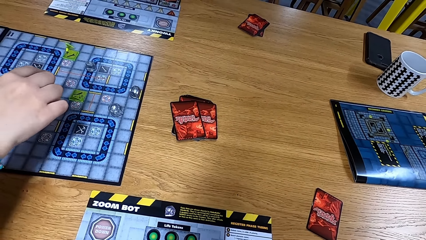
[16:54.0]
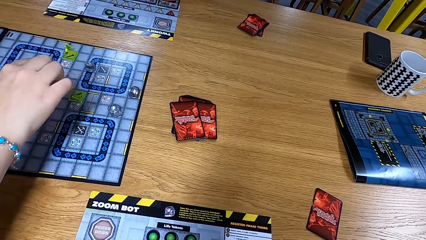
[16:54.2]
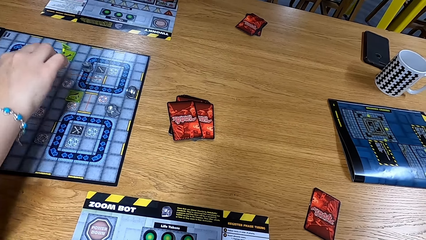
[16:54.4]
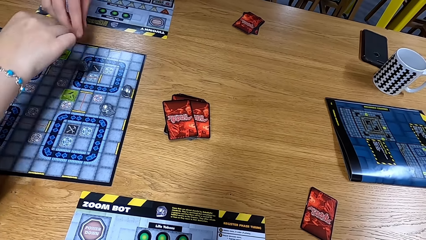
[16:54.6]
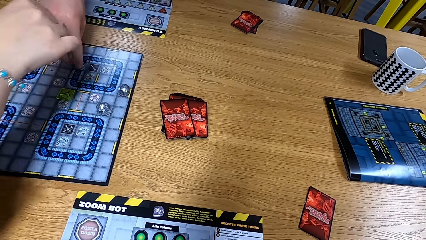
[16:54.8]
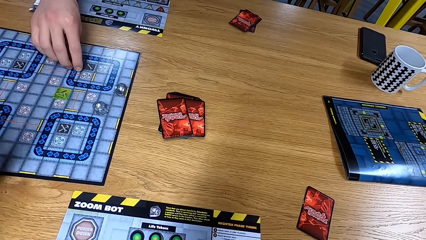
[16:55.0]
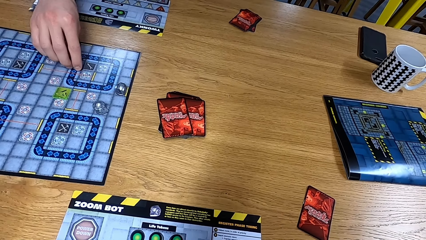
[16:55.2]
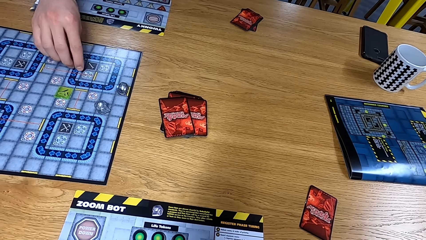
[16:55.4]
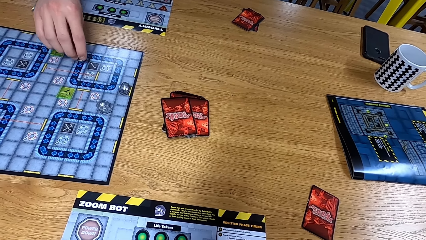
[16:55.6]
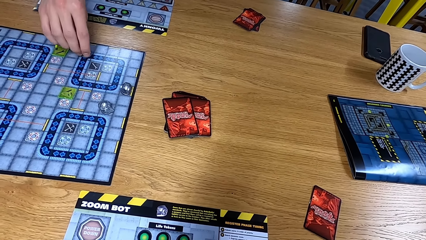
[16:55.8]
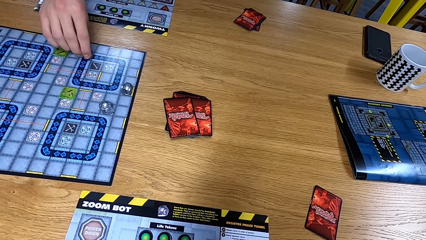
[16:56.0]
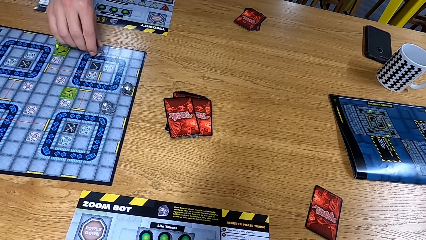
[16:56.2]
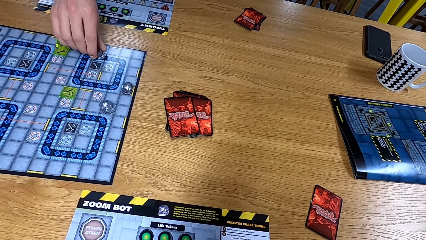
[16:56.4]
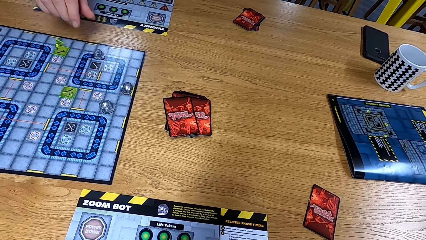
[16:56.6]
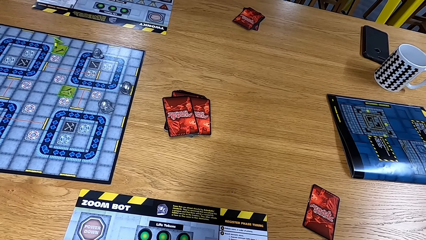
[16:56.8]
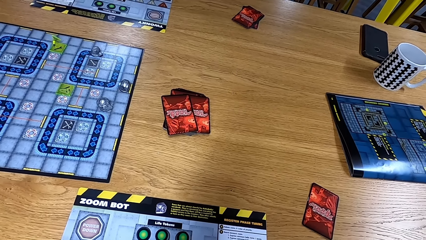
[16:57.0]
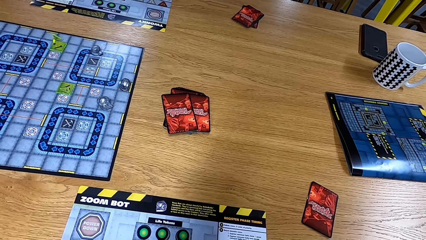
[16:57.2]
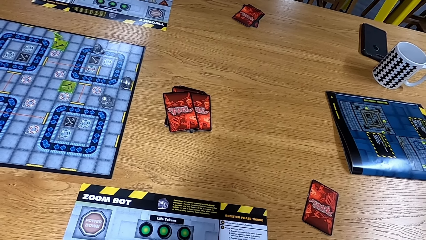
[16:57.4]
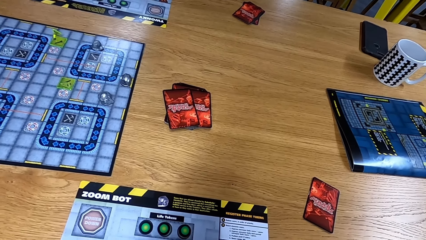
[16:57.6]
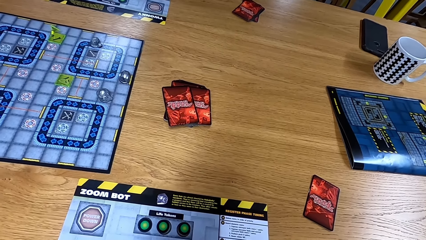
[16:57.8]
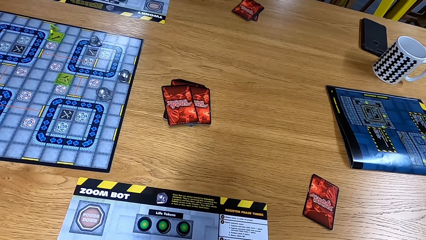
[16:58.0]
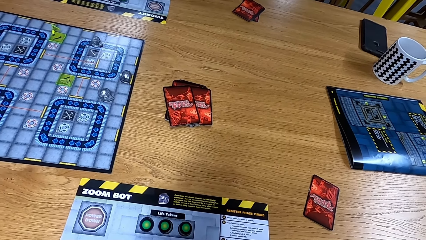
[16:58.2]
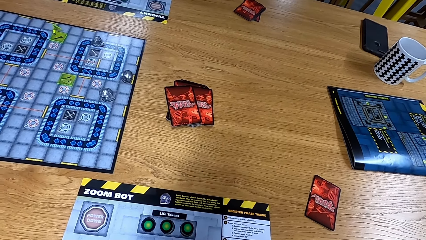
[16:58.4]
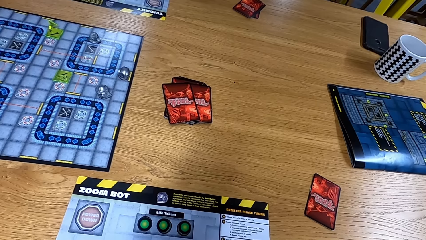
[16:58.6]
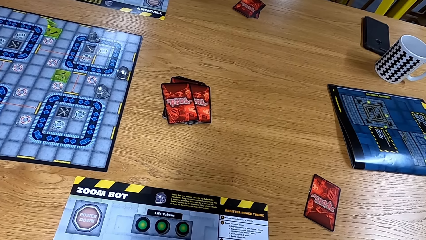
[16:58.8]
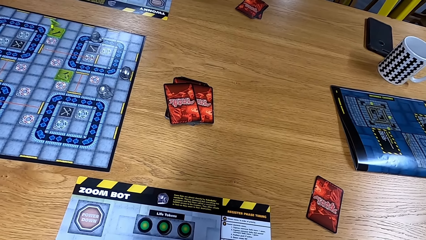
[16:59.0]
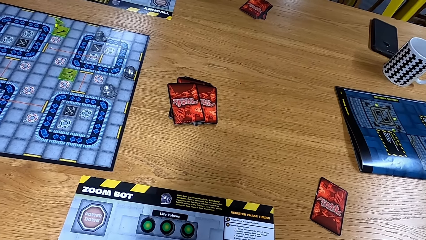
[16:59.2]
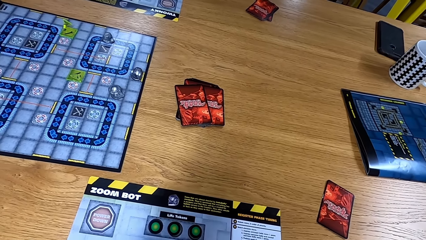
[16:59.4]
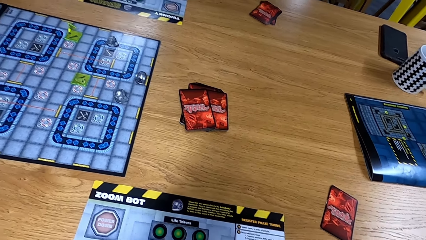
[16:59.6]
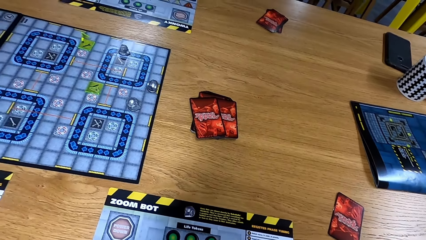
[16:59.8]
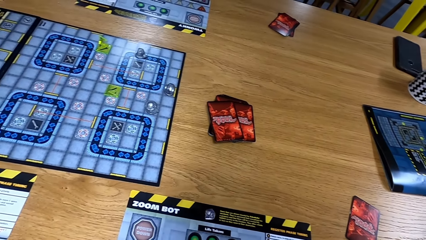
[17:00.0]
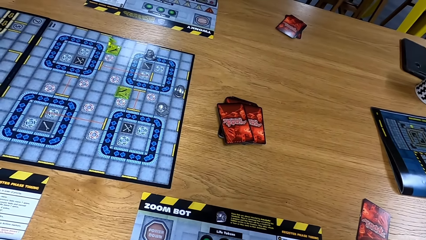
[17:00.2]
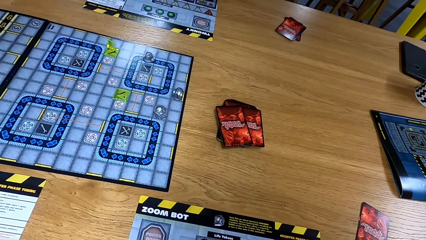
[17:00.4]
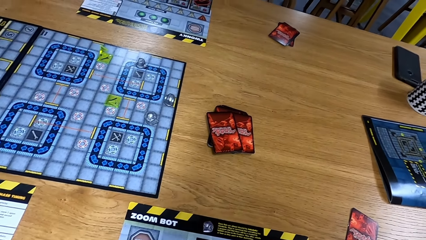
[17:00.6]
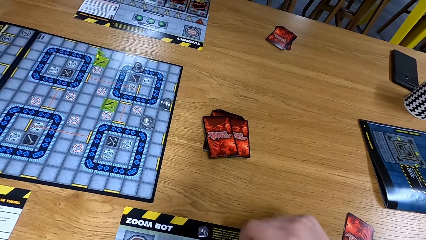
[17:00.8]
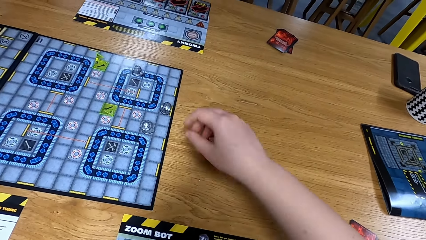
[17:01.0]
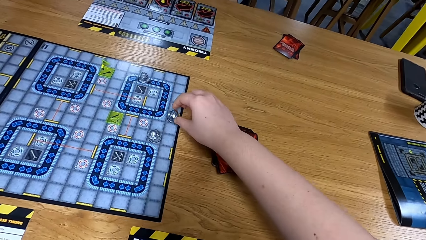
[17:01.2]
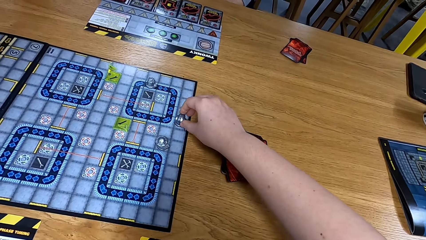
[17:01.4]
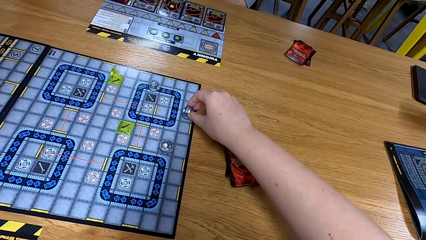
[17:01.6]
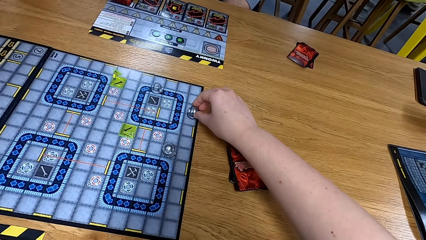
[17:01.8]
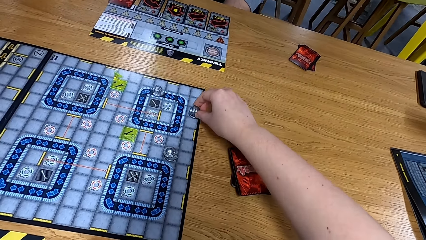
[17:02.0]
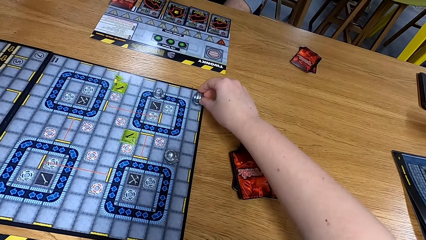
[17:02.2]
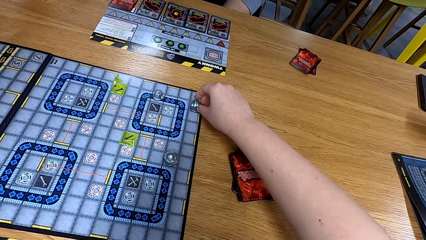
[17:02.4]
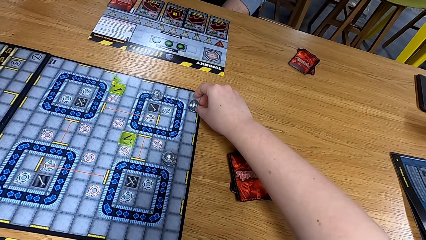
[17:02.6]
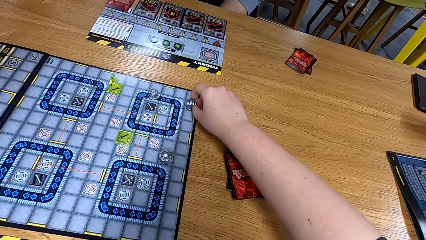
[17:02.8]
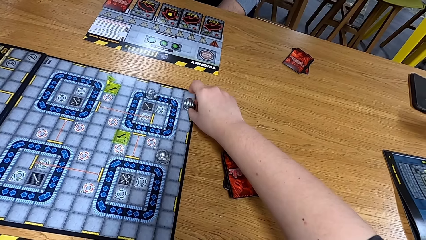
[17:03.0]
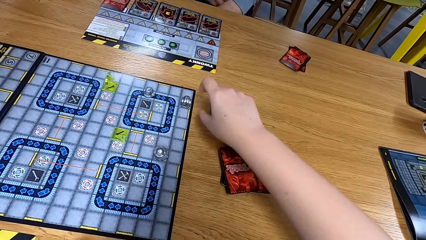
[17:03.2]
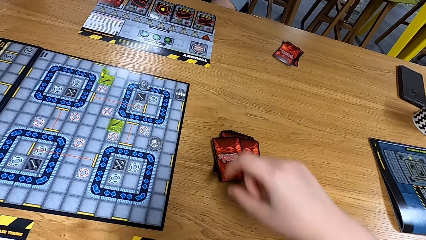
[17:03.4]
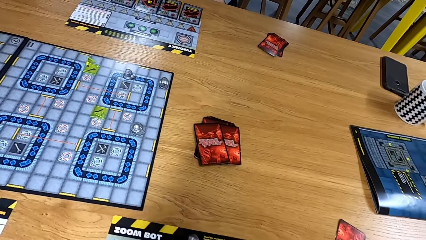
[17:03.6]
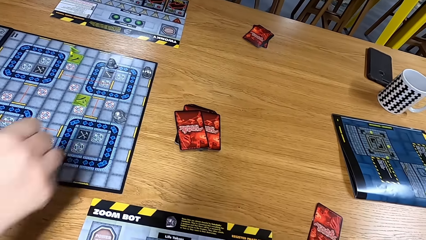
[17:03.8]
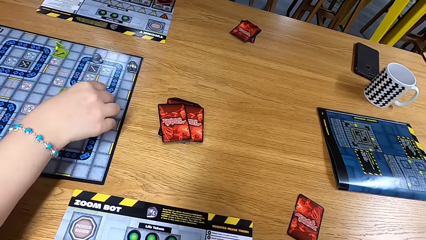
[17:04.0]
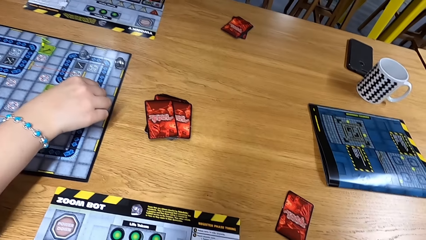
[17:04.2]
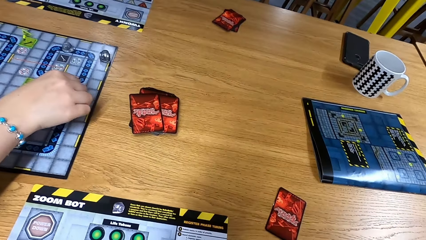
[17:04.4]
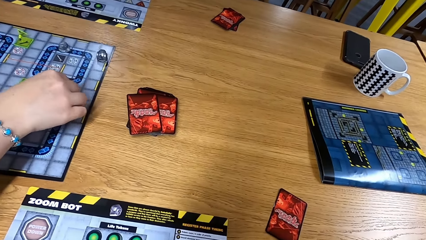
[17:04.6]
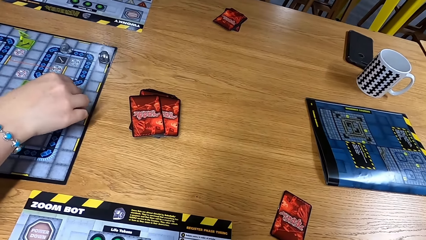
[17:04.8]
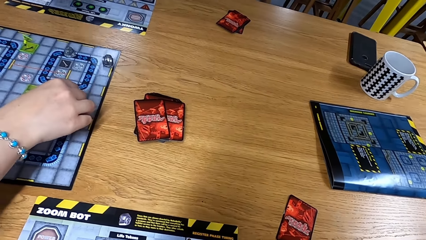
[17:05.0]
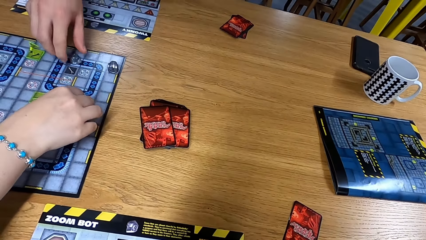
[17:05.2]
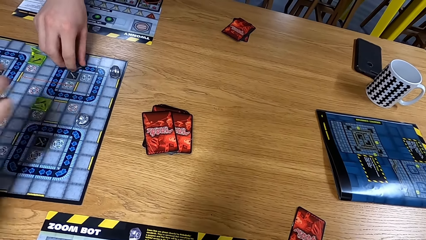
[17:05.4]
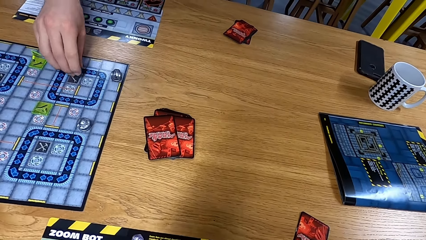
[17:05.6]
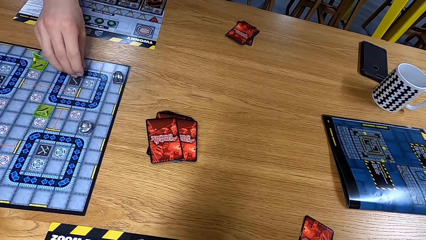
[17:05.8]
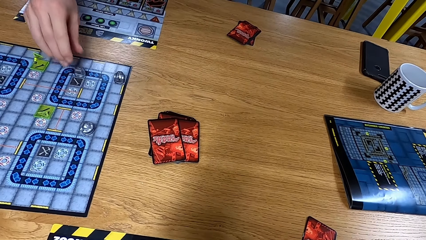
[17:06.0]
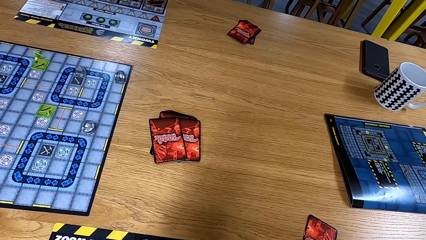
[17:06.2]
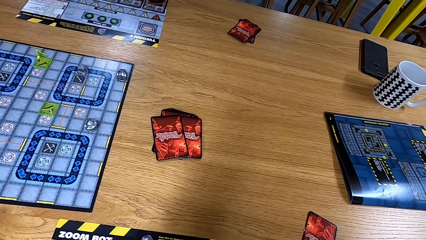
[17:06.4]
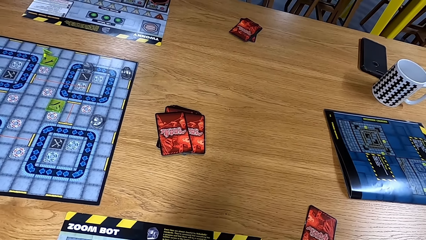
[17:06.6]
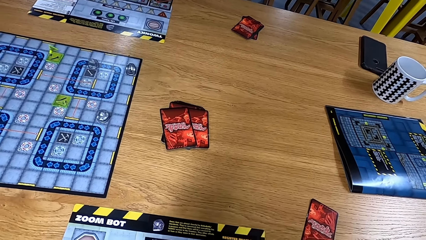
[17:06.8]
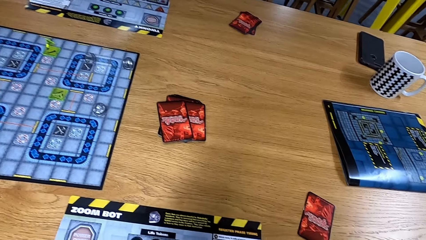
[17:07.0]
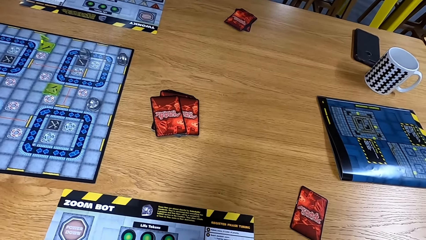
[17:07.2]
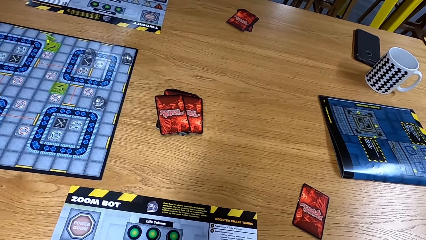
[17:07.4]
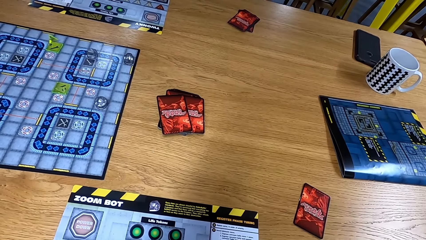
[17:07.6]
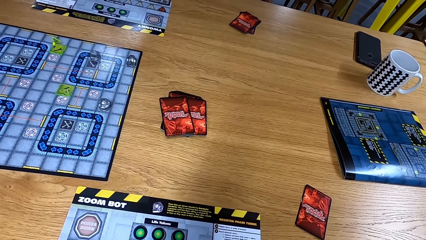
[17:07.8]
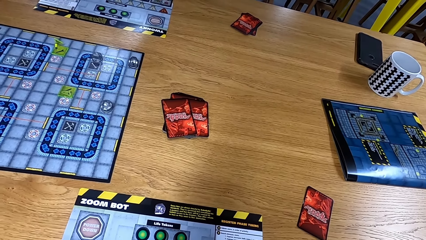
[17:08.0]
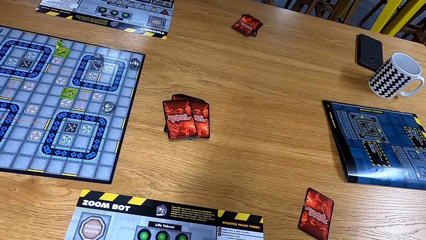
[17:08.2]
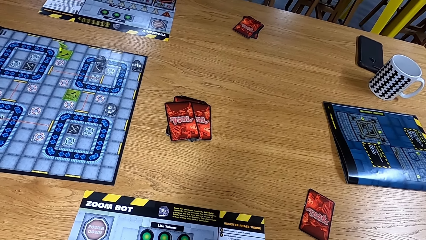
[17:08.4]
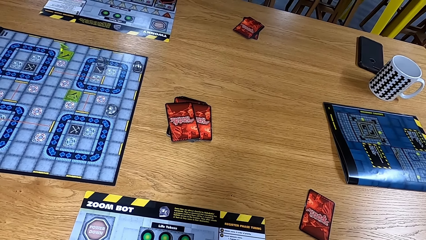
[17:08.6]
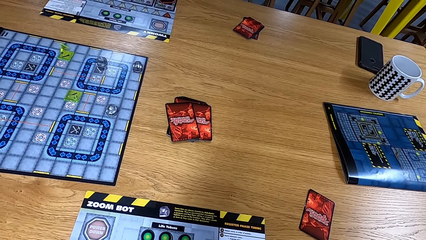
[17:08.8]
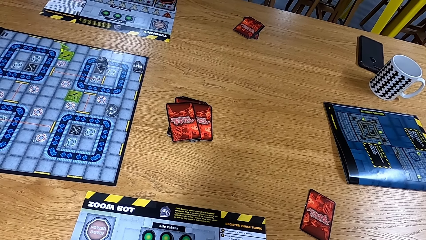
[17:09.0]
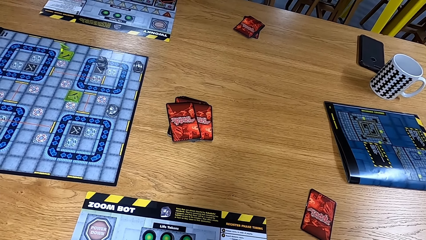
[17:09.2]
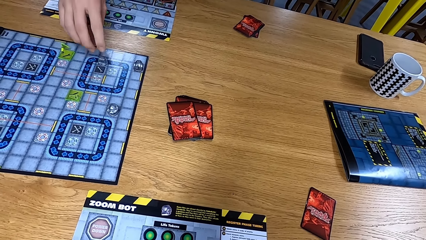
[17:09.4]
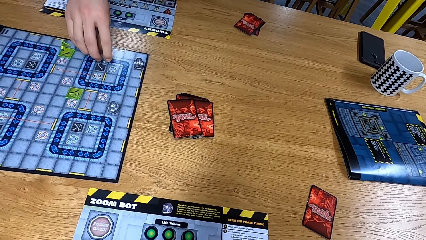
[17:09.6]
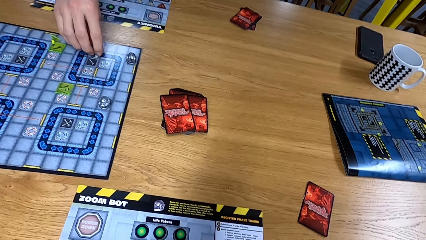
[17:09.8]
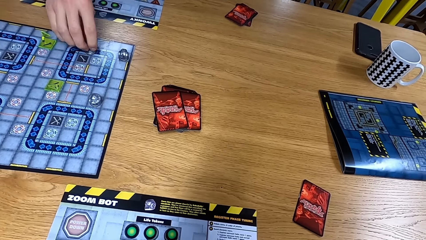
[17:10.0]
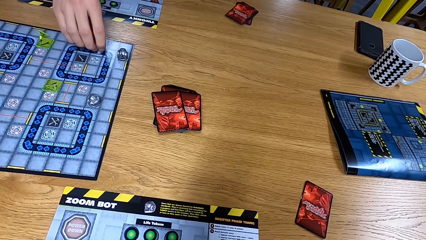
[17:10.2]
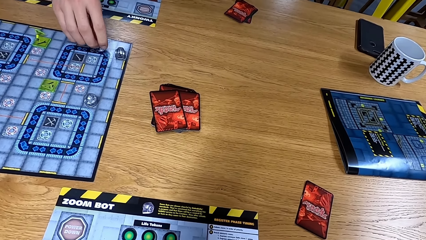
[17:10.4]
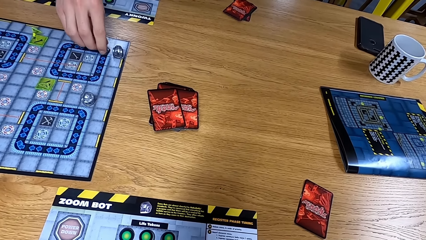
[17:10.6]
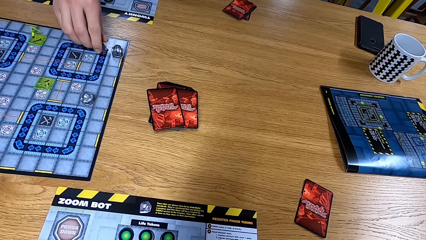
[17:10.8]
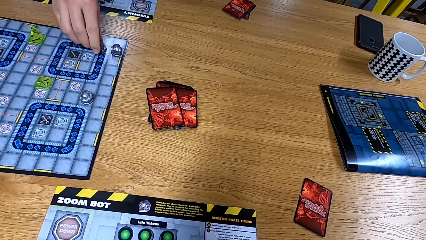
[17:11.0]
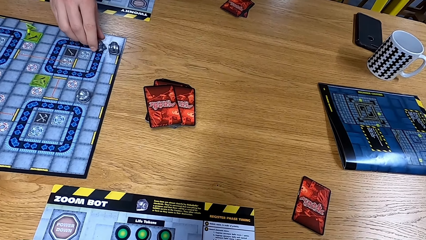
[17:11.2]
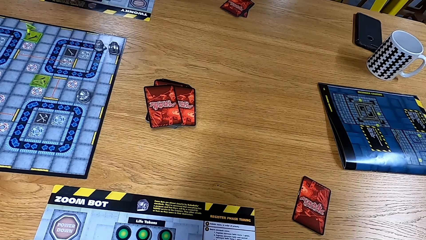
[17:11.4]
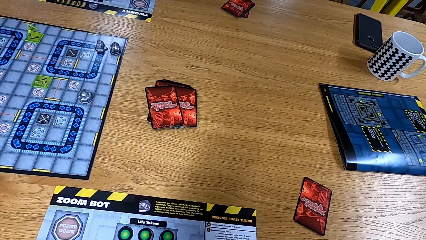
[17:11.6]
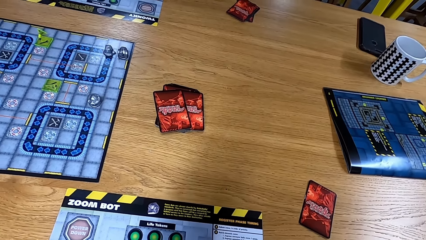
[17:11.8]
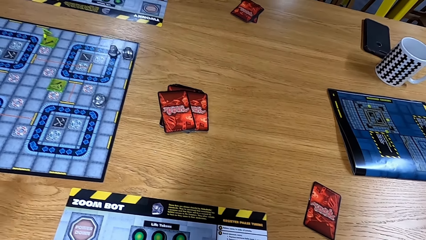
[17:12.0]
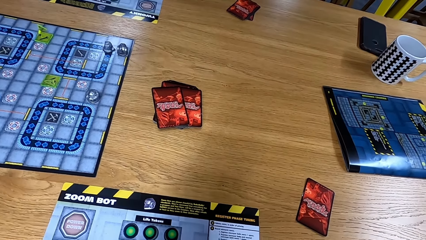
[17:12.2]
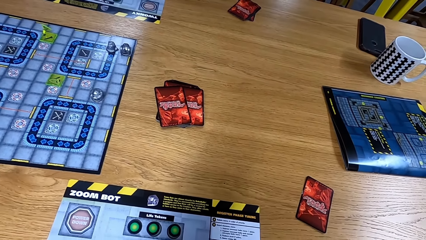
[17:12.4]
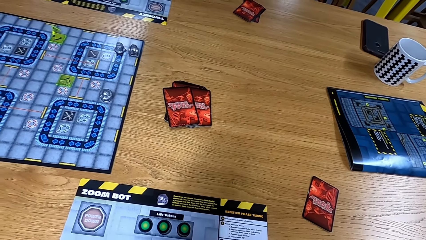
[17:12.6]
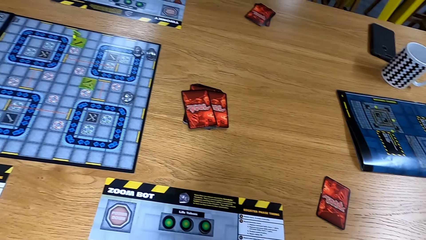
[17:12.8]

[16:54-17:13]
A man puts a hand over the board. Another man moves the path tile on the game board. The camera wearer looks at the table. They move the path tile on the game board. The first man moves the dice. He turns the path tile on the game board. The other man moves the dice. The camera wearer looks at the board. The other man moves the path tile on the game board.
